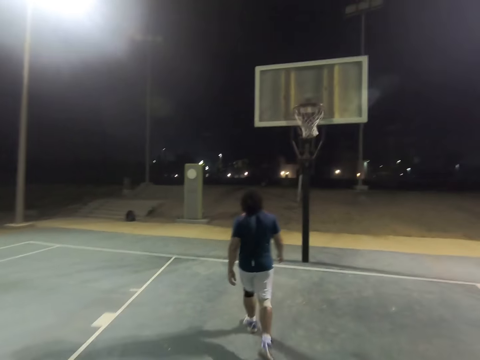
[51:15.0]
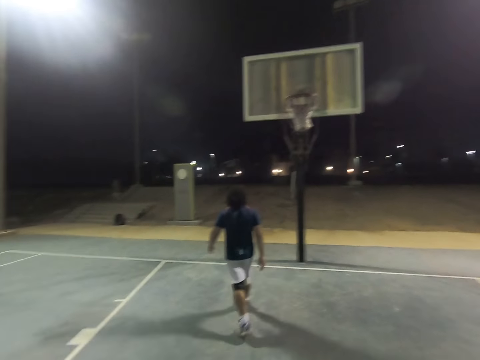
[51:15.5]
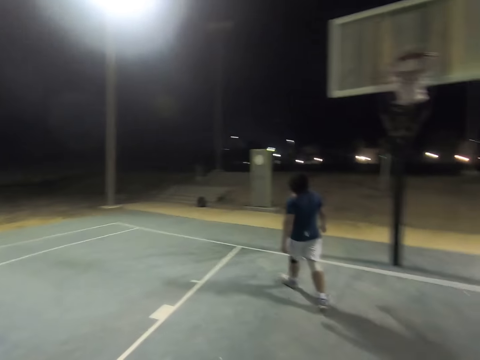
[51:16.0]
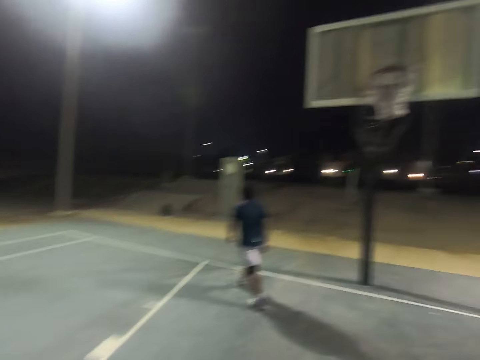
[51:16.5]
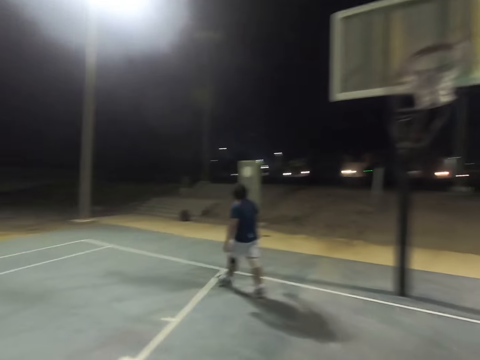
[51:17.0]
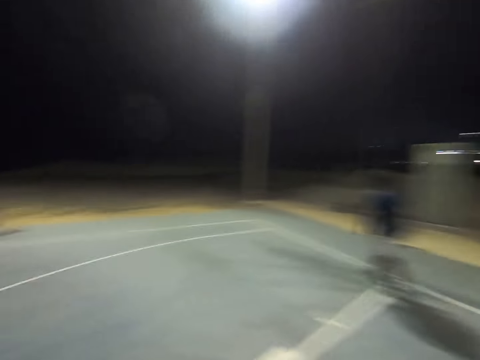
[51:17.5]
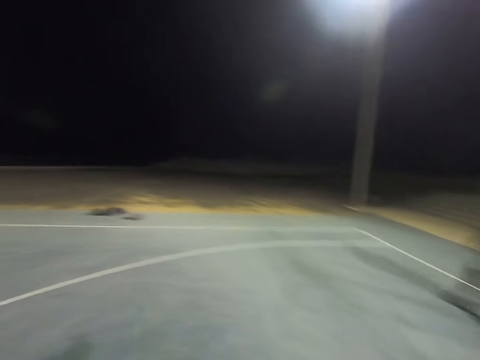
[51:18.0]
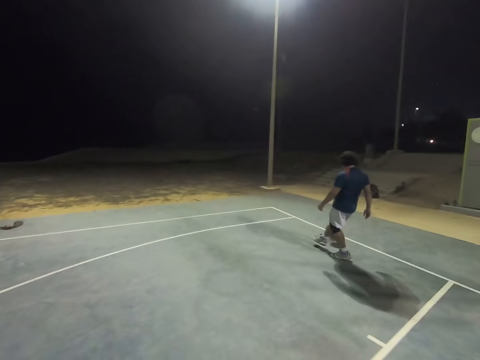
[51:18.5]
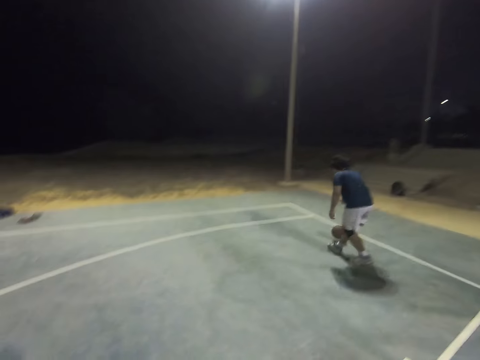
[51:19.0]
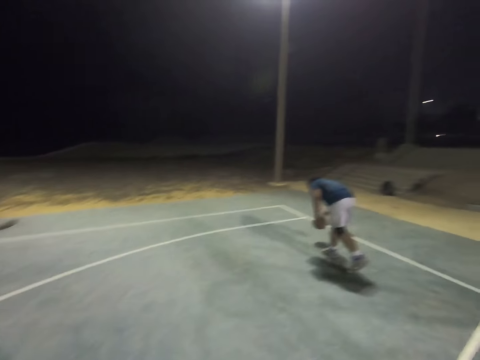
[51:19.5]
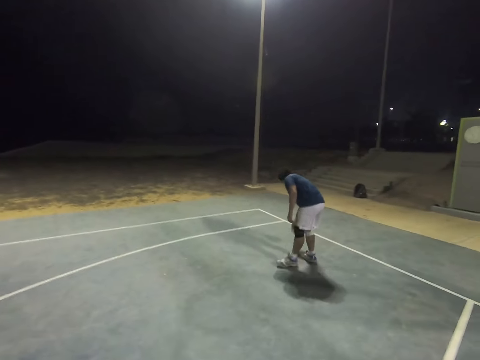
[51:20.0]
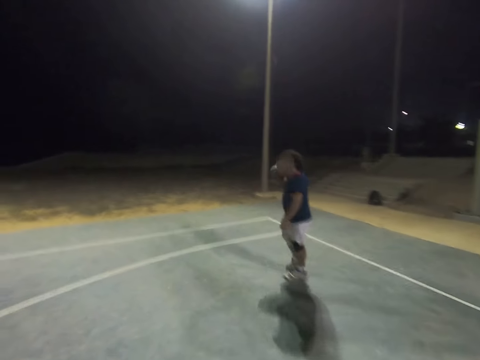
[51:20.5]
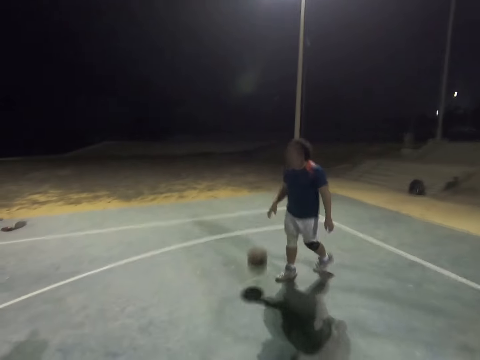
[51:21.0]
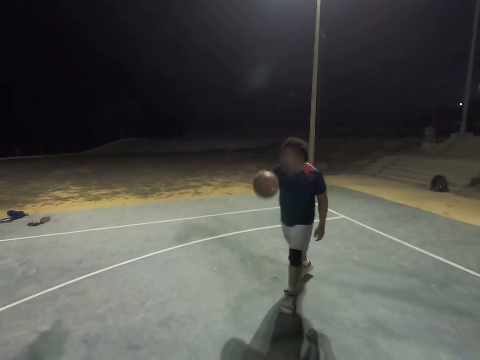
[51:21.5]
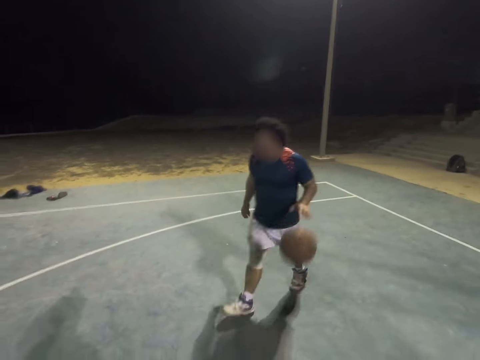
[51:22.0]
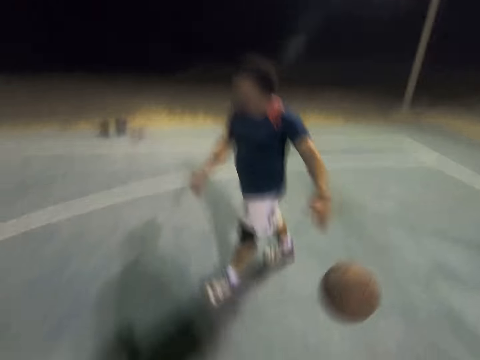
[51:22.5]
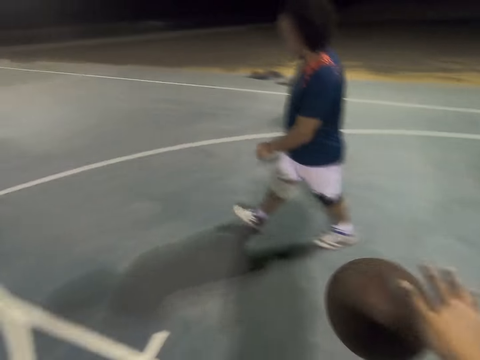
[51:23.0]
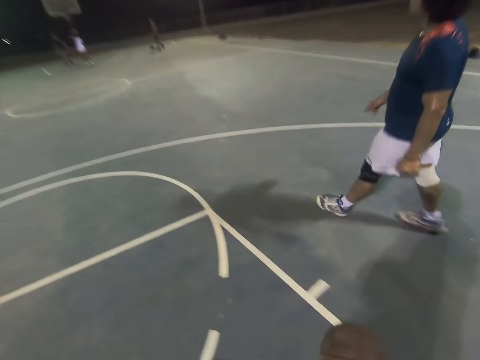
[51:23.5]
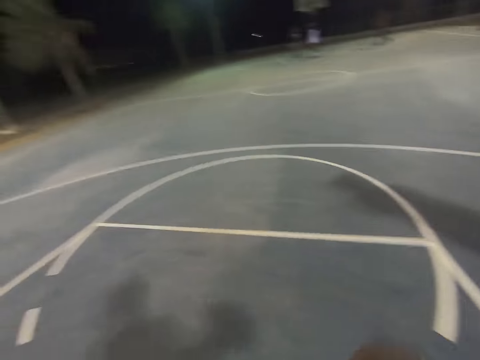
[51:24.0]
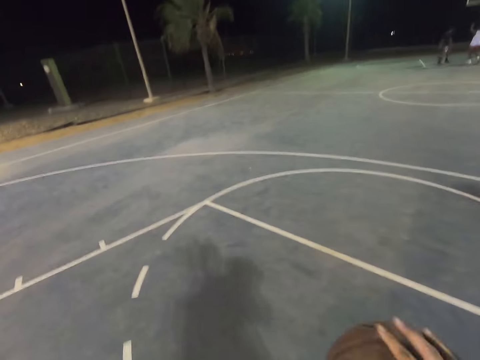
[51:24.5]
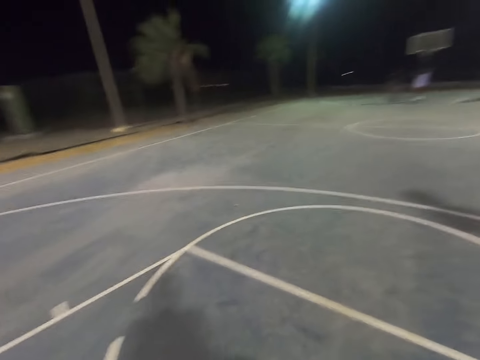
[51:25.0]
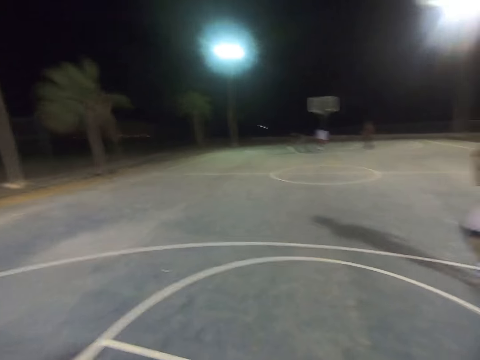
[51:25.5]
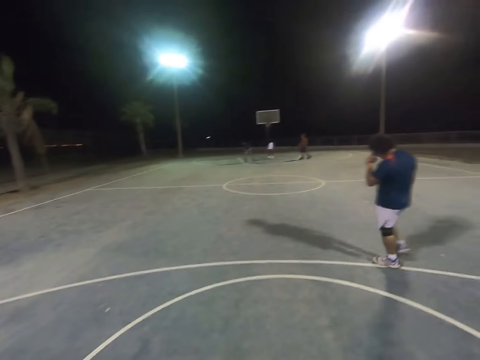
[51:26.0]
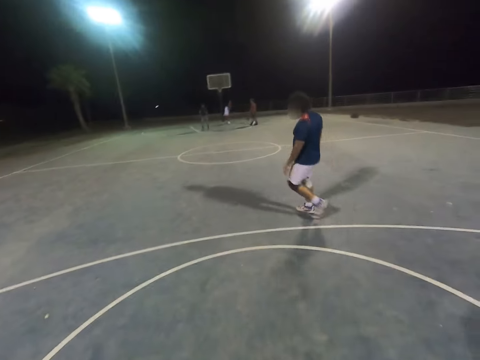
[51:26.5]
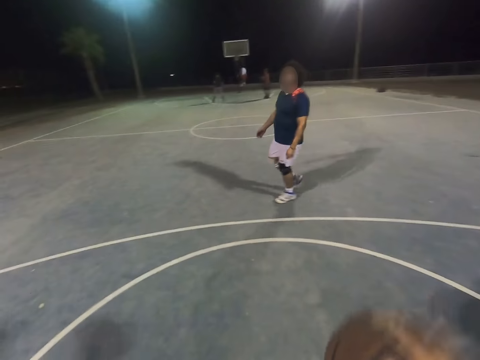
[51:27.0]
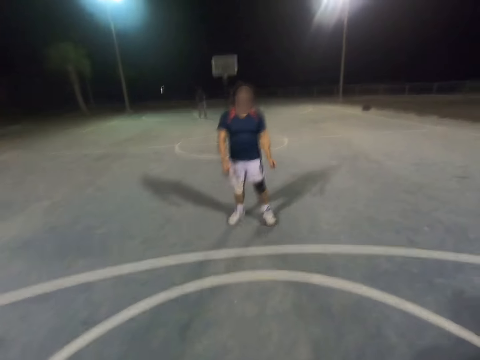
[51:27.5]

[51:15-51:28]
The camera wearer goes to the ball. A man kicks it with the leg and dribbles the ball. The man bounces the ball to the camera wearer. The camera wearer dribbles the ball.

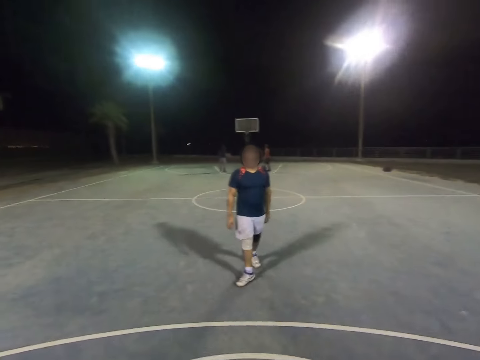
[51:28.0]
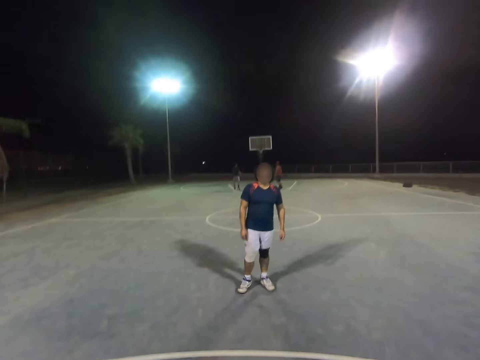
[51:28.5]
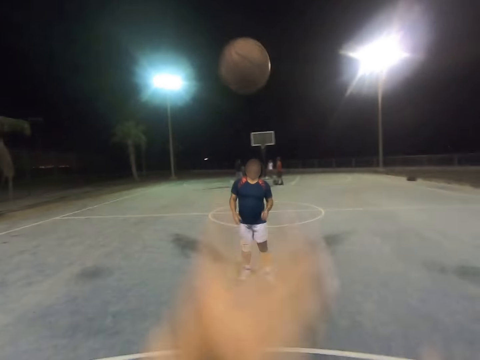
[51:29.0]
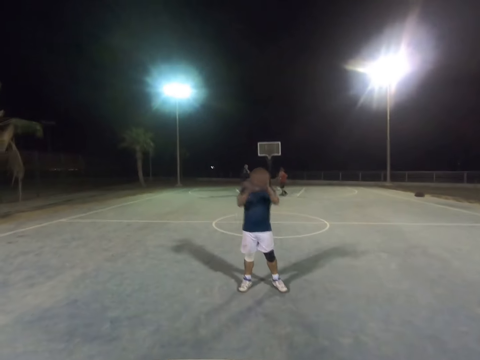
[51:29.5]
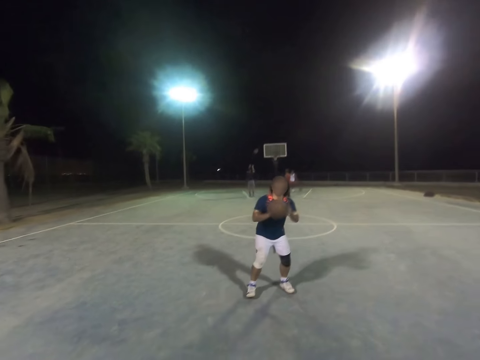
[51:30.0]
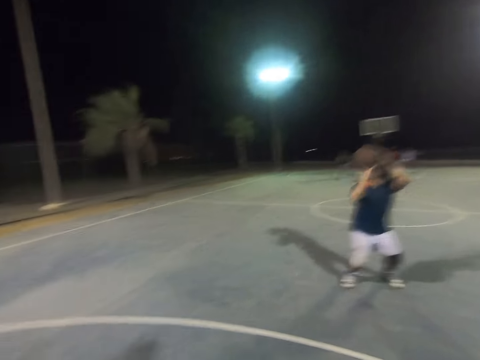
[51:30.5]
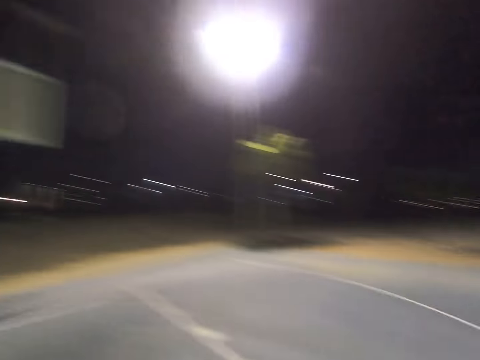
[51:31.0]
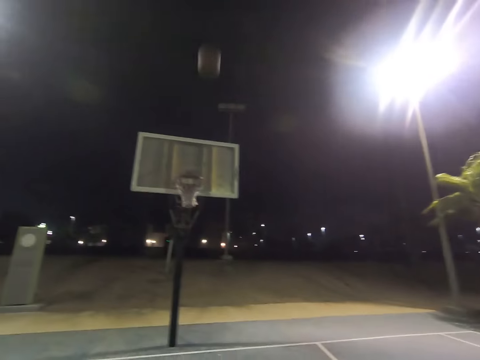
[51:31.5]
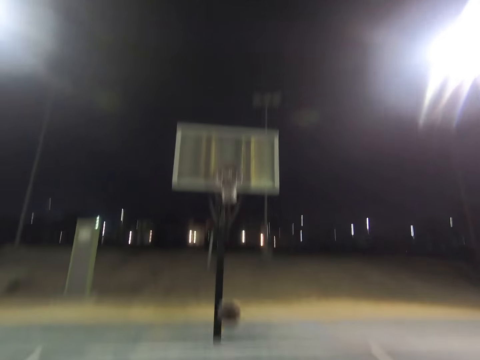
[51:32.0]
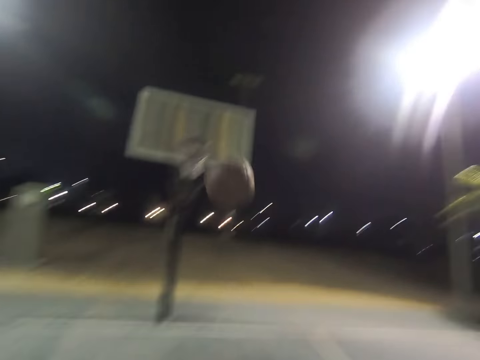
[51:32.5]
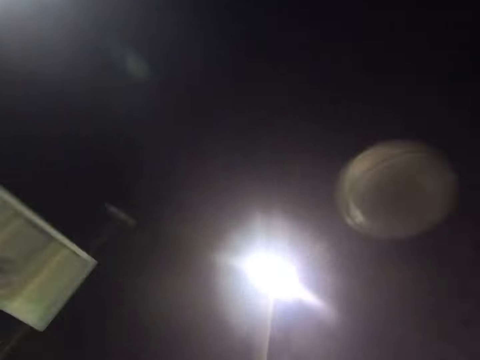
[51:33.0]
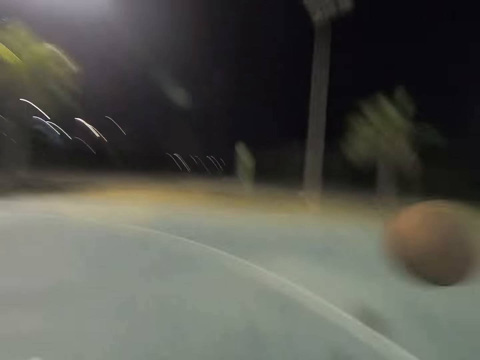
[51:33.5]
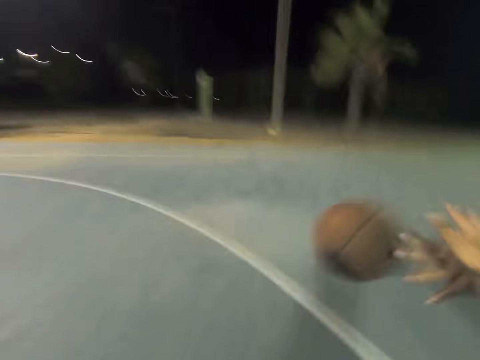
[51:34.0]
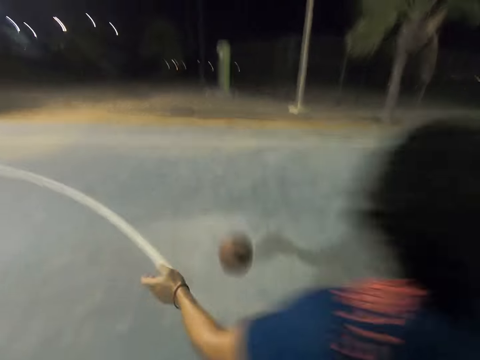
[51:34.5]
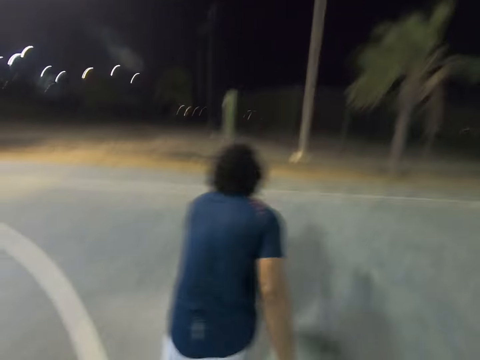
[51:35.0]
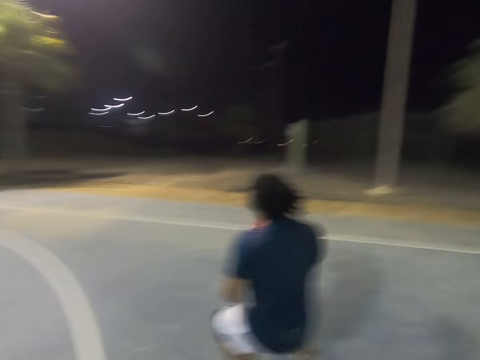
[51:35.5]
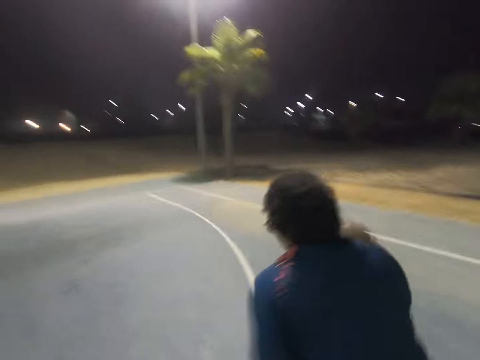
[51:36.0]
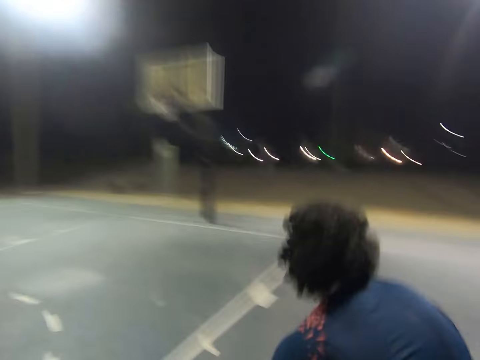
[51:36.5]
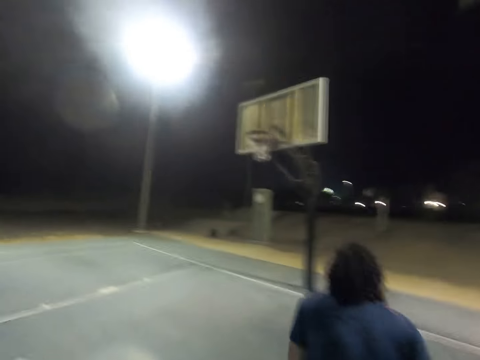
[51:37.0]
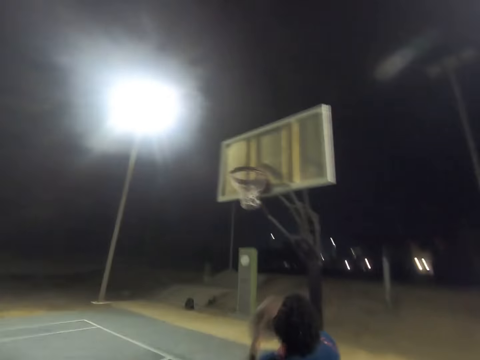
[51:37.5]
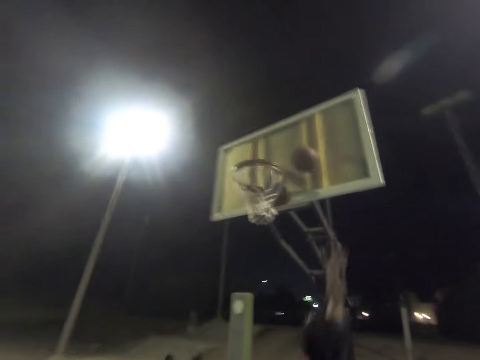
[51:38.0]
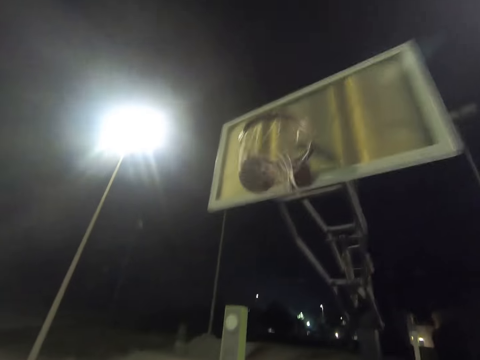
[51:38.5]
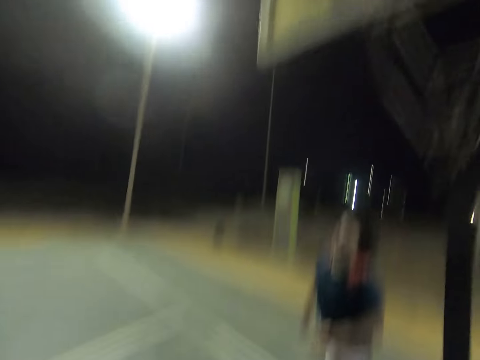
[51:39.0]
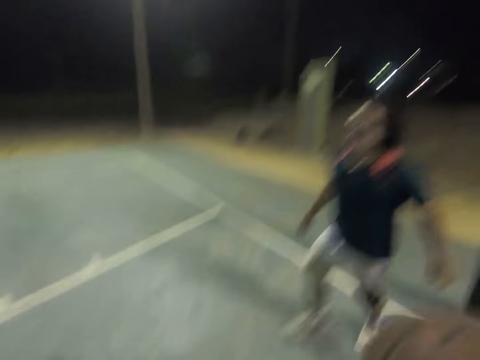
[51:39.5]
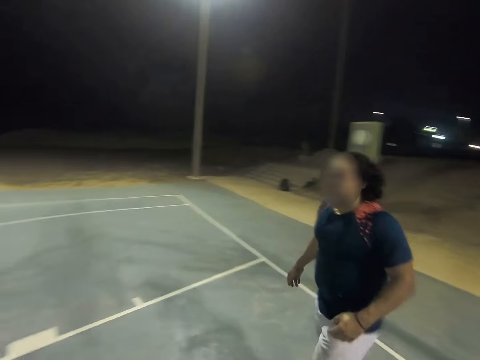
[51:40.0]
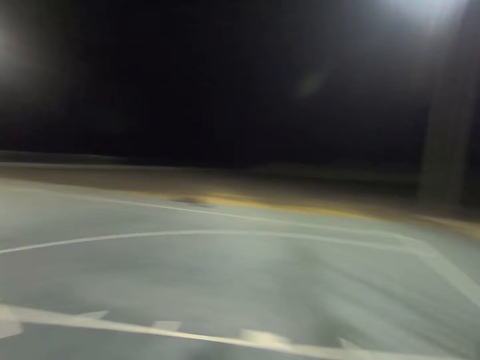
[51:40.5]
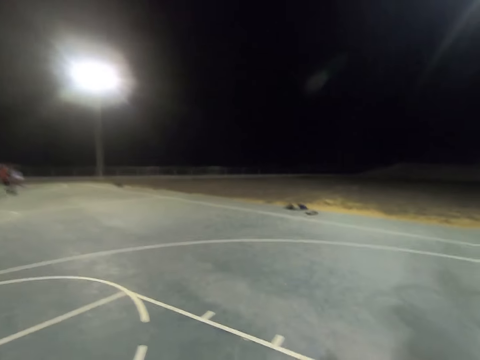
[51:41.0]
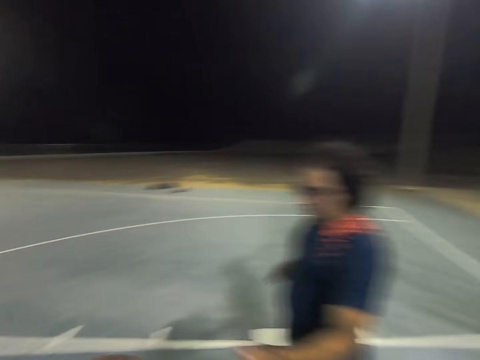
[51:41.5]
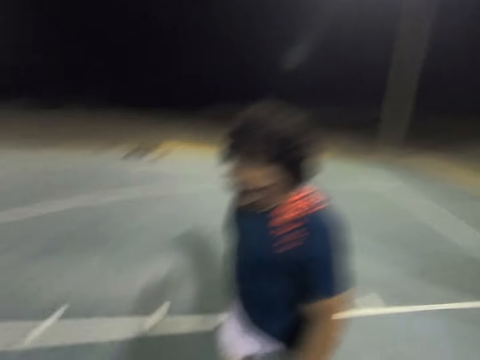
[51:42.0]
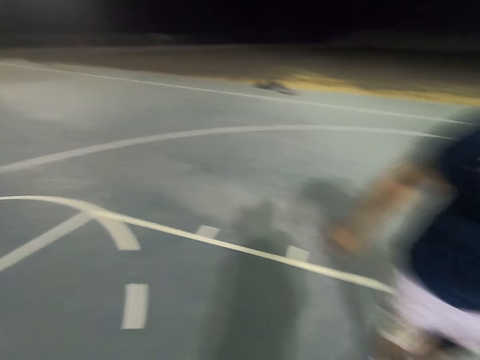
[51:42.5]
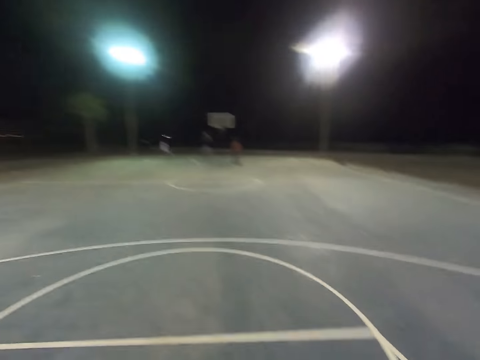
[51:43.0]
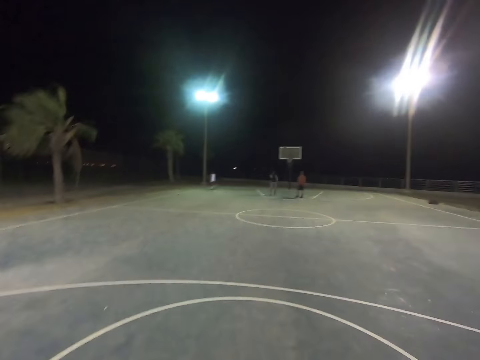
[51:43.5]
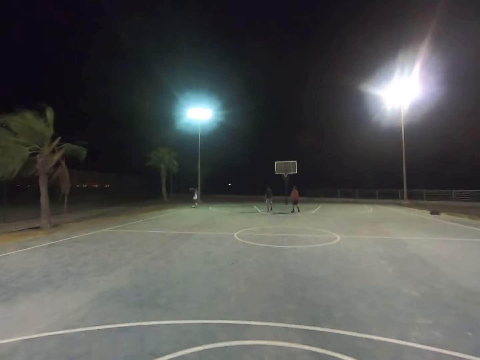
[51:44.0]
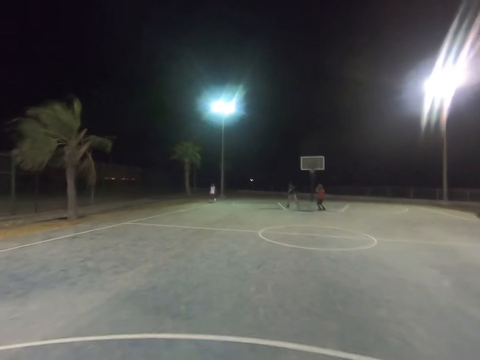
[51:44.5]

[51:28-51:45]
The camera wearer throws the basketball to a man. The man makes a shot. The camera wearer touches the ball. The man dribbles away the ball and makes a shot. The camera wearer touches the ball. The man dribbles the ball.
